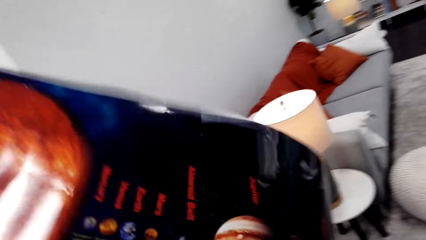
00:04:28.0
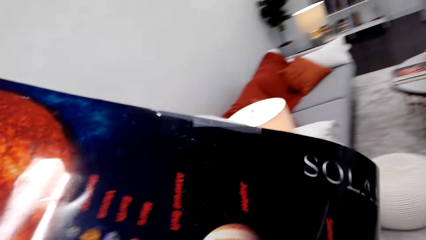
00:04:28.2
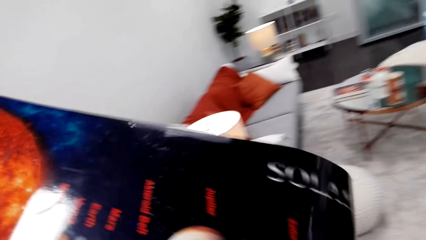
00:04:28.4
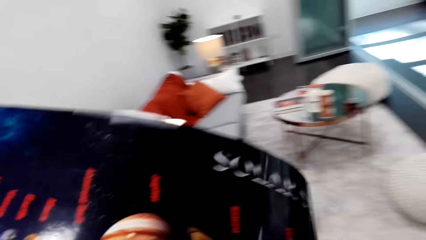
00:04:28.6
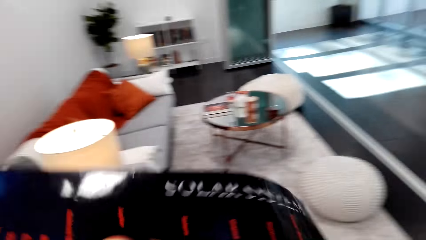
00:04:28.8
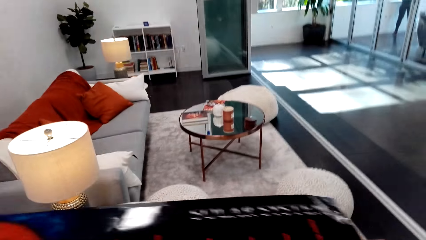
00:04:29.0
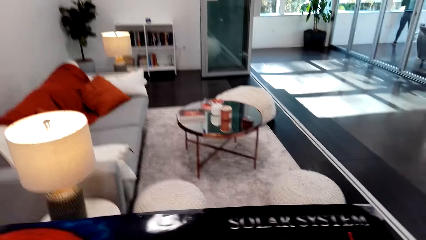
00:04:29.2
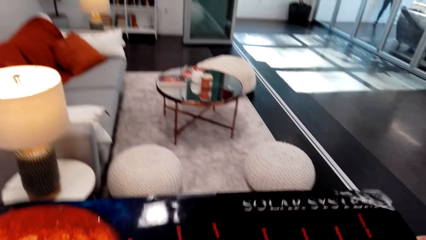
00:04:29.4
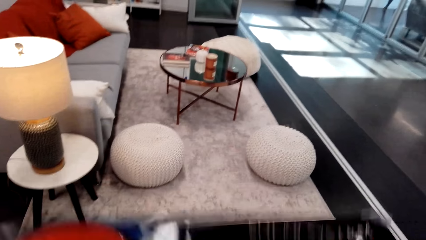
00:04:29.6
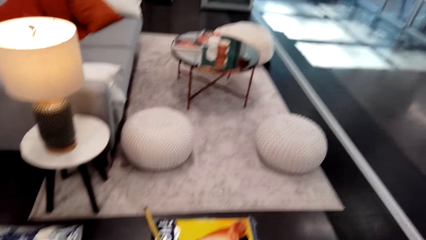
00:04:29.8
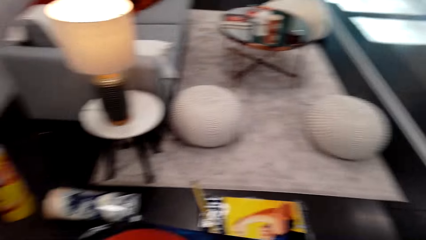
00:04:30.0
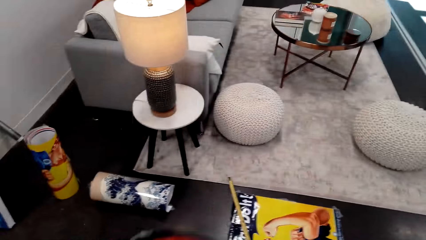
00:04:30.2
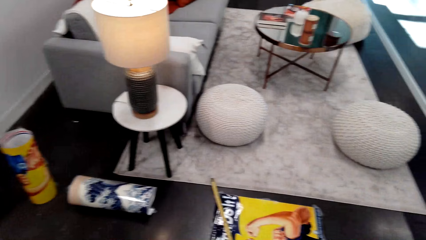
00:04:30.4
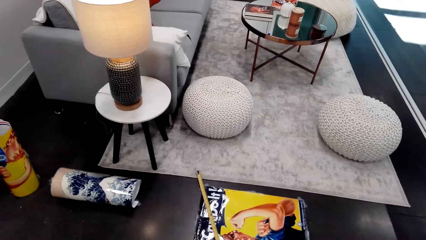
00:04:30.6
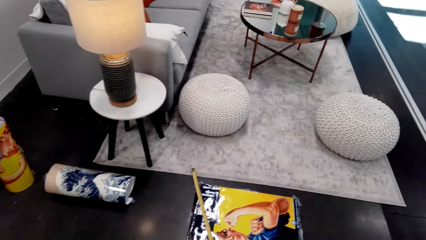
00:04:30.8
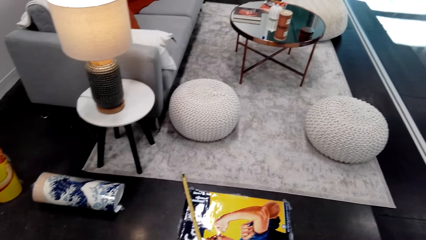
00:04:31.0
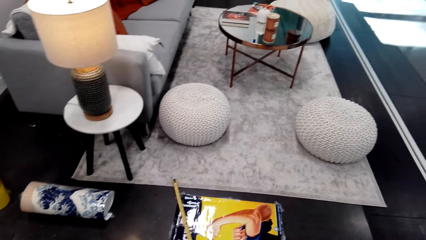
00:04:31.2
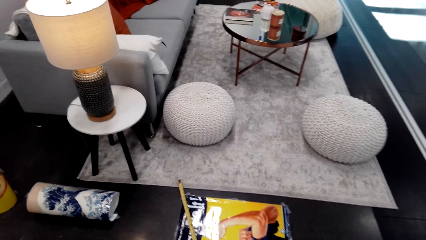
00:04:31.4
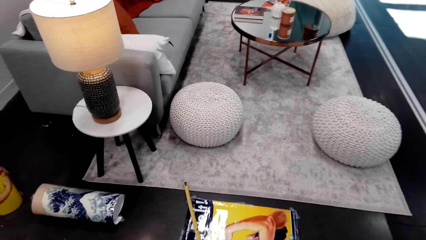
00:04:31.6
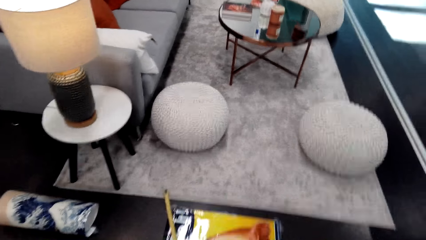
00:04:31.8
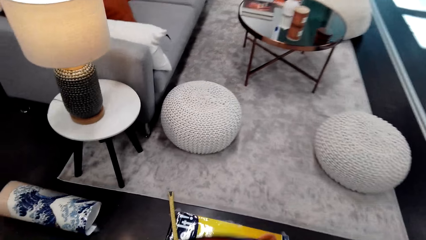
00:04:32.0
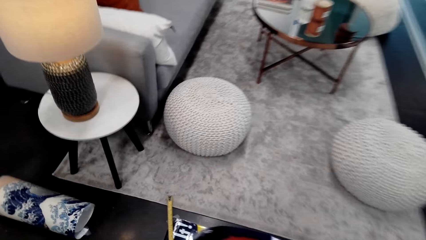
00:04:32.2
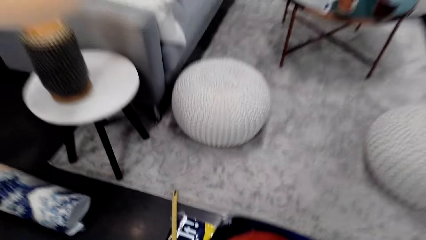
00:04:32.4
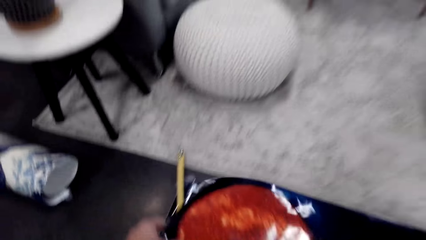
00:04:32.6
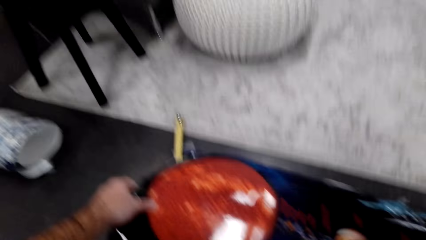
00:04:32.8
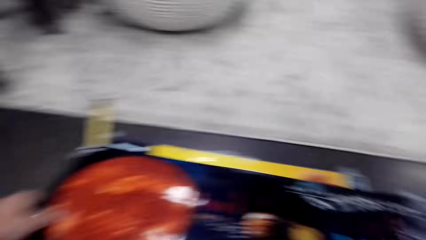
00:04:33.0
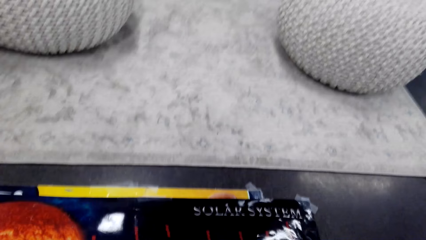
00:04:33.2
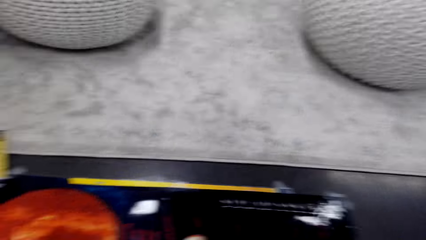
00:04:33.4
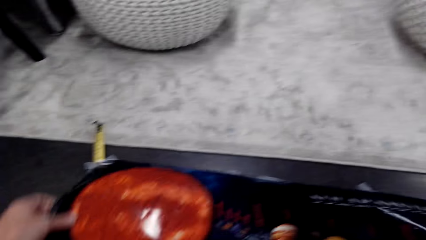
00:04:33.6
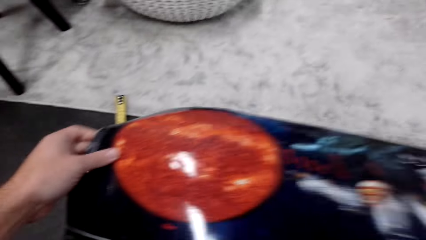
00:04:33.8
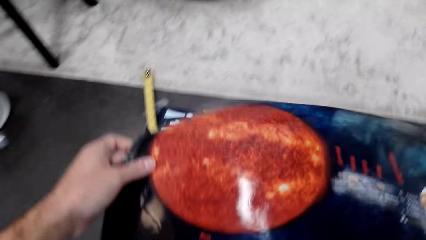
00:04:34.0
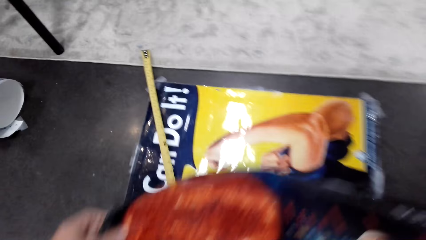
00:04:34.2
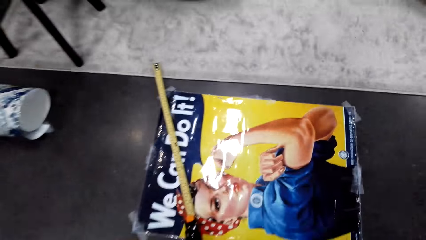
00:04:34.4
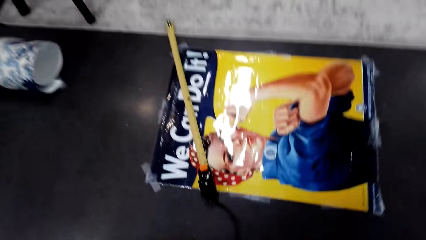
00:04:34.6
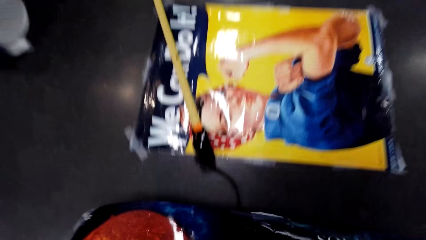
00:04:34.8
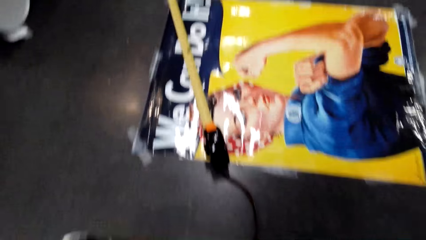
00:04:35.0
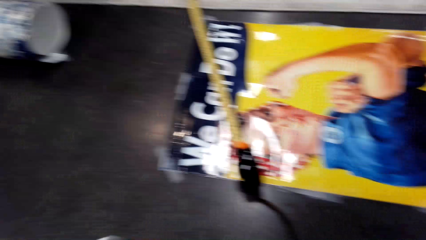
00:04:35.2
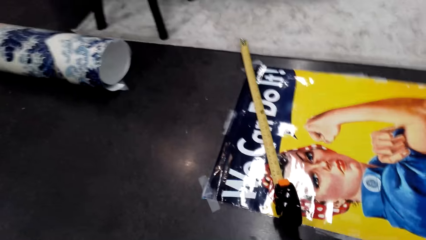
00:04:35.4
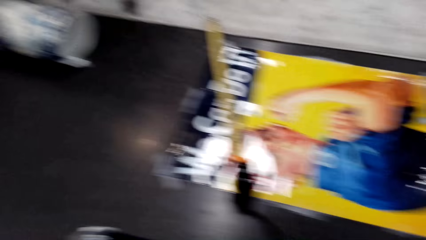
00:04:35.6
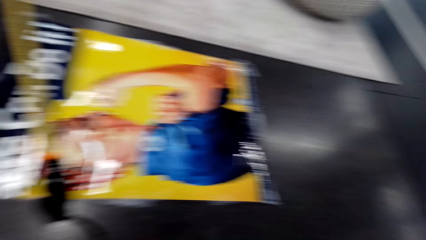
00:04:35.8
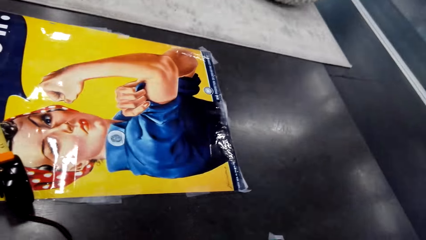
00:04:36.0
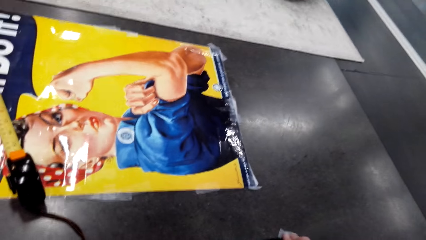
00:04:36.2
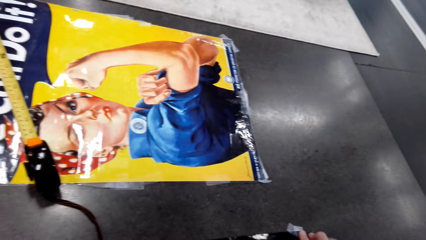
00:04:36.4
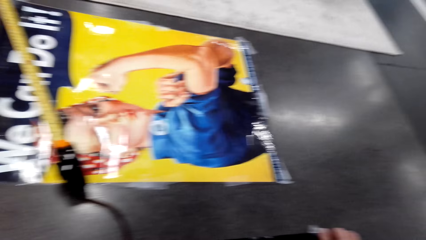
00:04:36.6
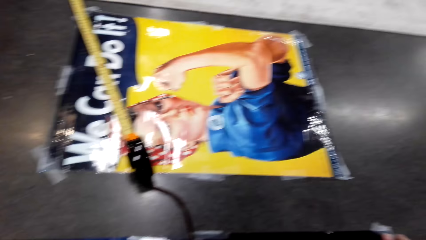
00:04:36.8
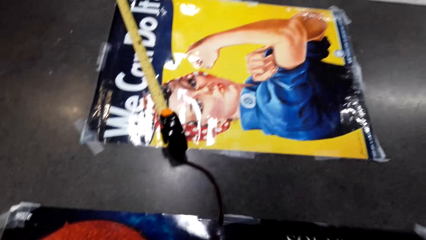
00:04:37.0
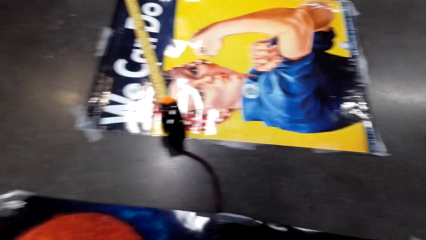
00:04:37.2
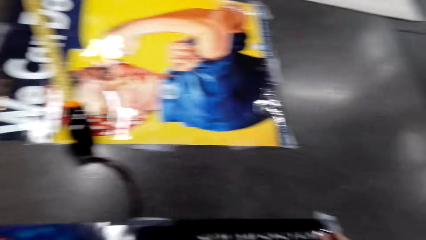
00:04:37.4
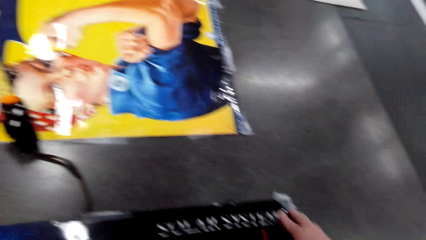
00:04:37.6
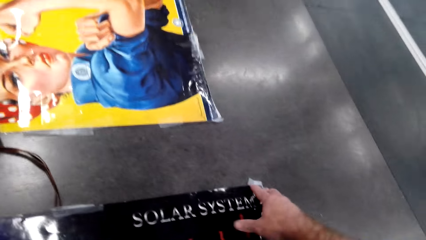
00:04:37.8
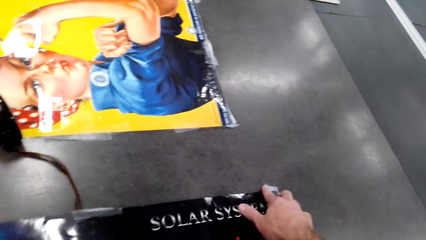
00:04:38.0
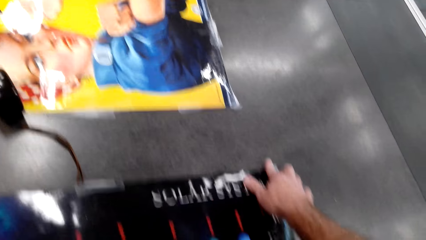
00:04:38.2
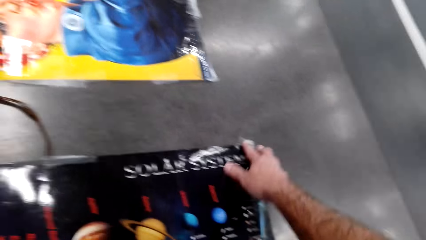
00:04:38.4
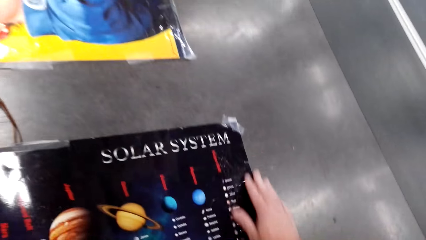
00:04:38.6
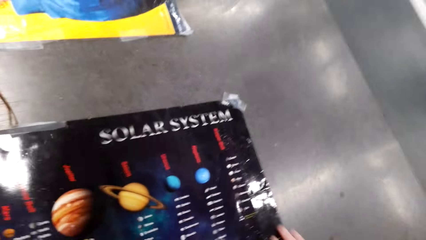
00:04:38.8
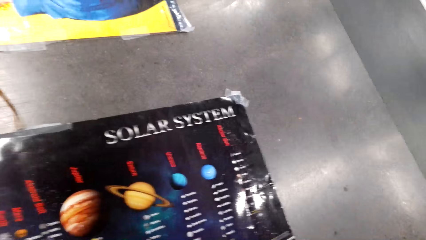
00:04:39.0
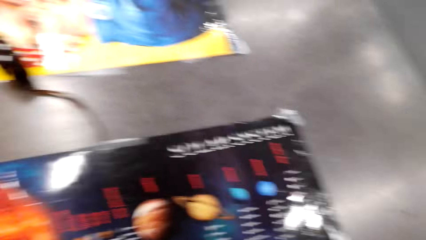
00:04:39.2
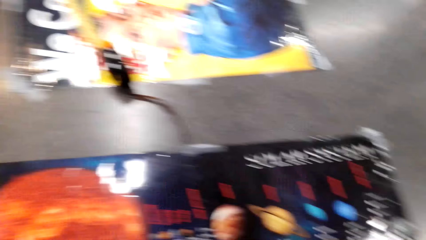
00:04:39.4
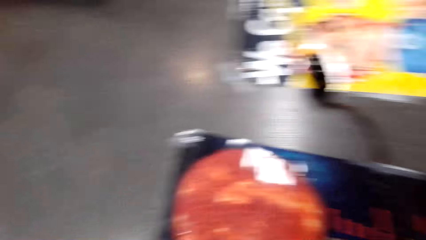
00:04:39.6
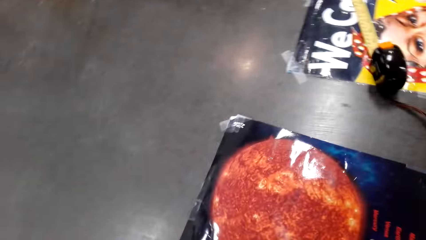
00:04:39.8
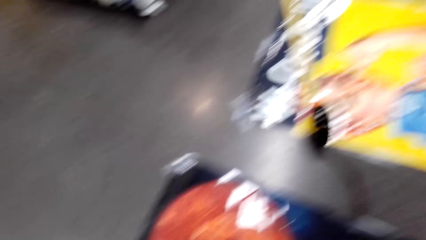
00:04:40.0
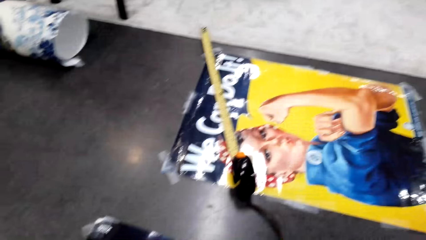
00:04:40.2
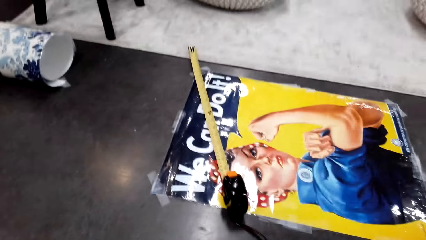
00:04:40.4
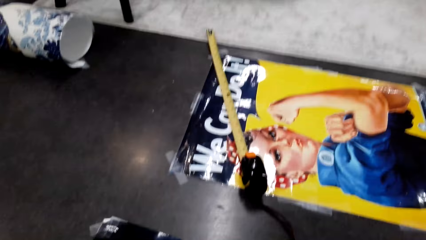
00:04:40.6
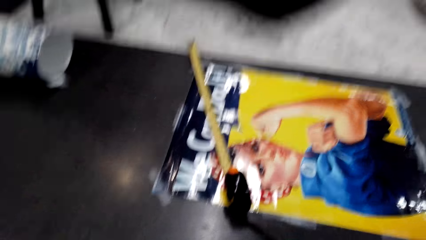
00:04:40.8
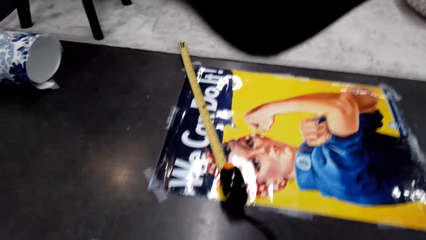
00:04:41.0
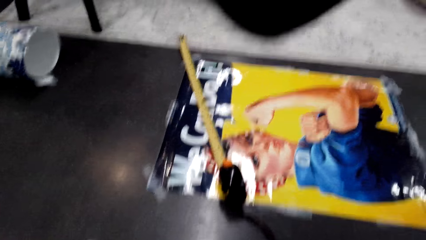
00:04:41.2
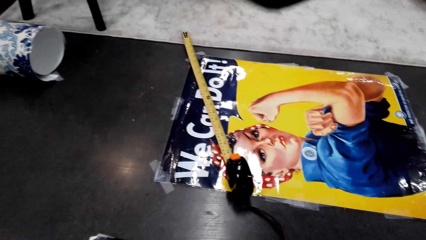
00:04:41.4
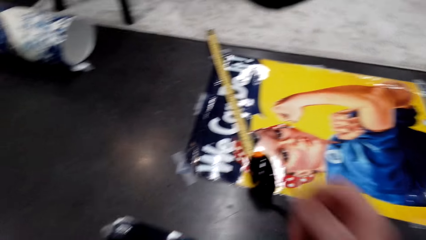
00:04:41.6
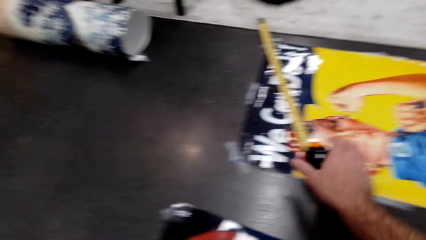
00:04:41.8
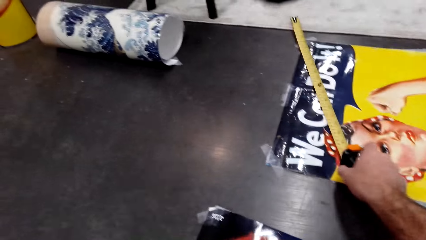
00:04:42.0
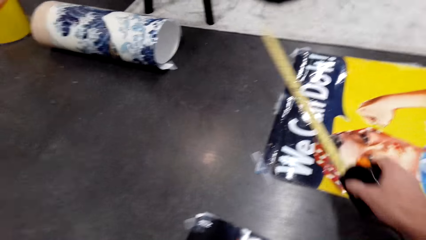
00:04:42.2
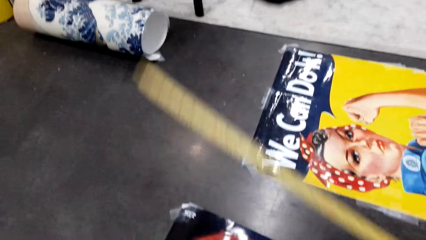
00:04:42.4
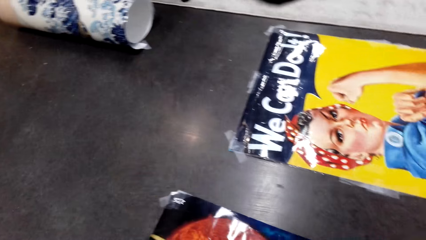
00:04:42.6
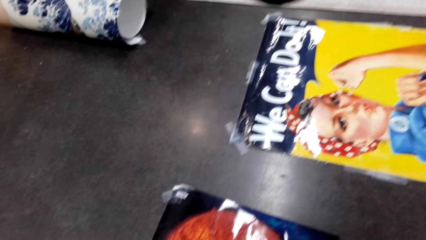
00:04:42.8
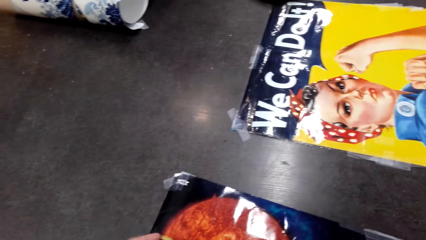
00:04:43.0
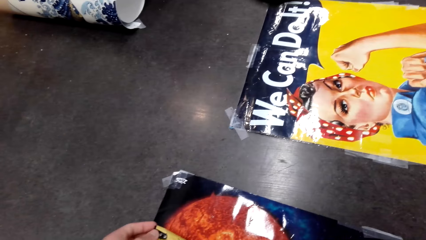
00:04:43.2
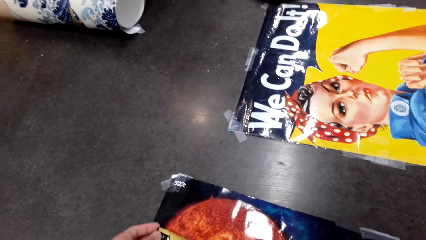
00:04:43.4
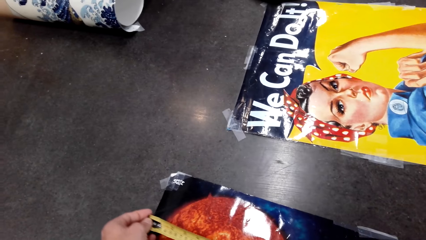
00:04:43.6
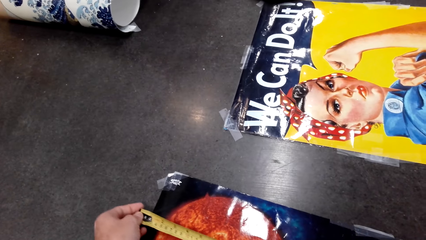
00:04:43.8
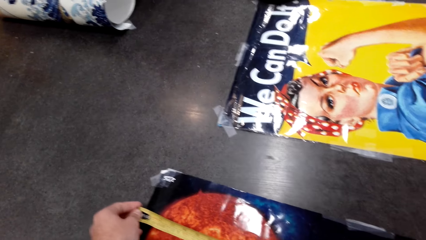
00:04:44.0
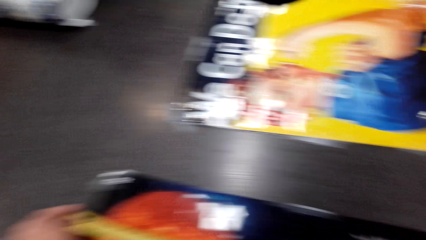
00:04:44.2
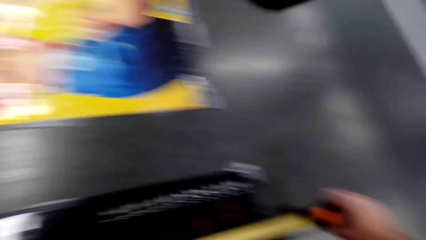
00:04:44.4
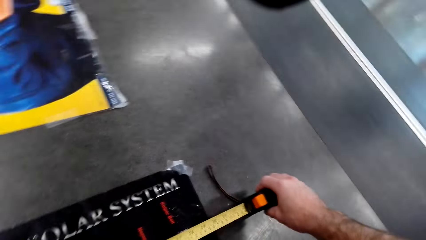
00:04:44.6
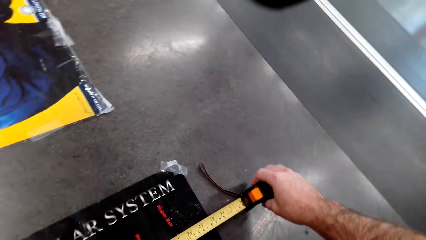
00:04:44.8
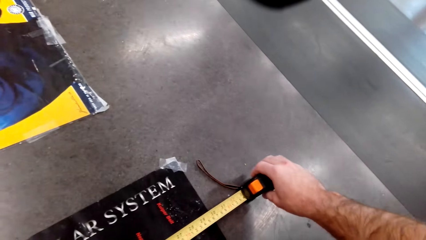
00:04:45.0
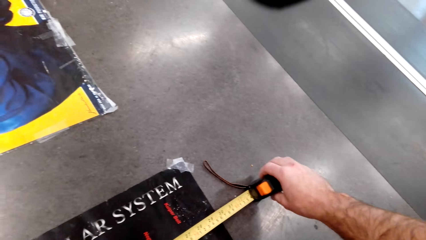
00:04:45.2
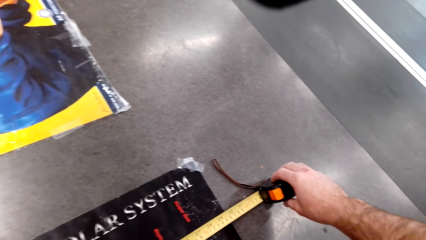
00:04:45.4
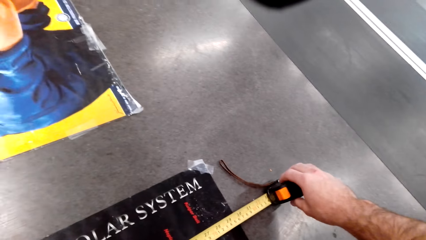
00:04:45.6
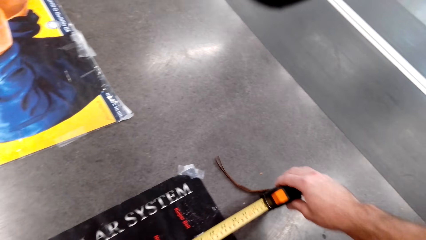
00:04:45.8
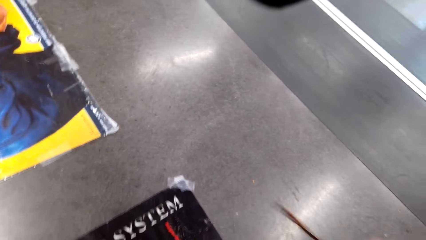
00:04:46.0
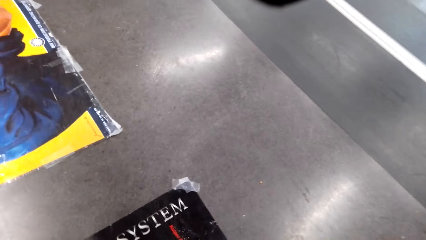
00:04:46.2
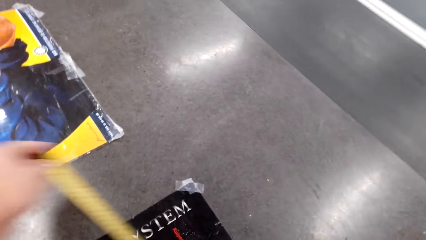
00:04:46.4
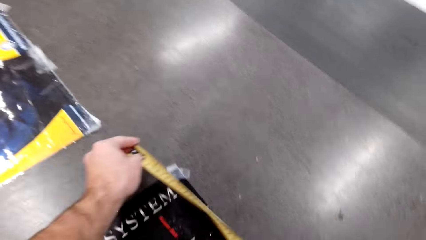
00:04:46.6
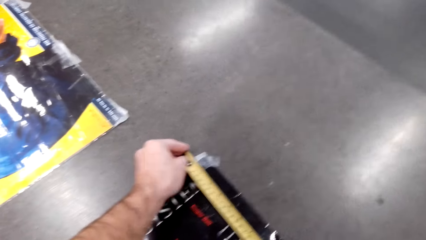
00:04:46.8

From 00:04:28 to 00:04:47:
The camera wearer looks at the decoration. They put the decoration down. They hold the decoration. They look at the decoration. They look at the book. They fix the decoration. They pick up the tape measure. They hold the decoration. They measure the picture with the tape measure.
